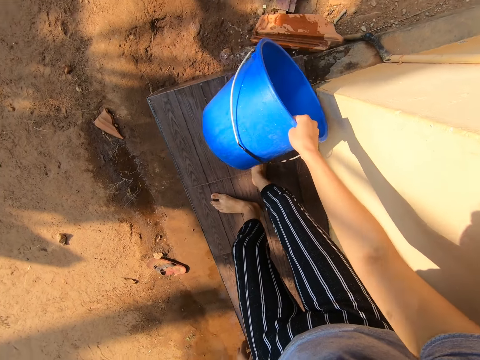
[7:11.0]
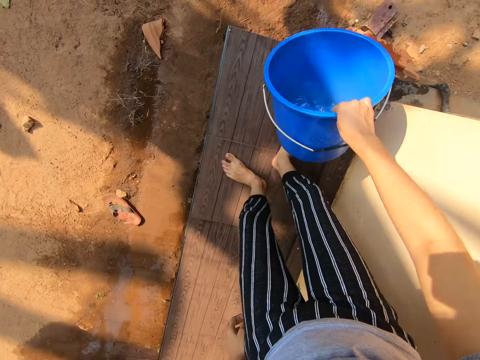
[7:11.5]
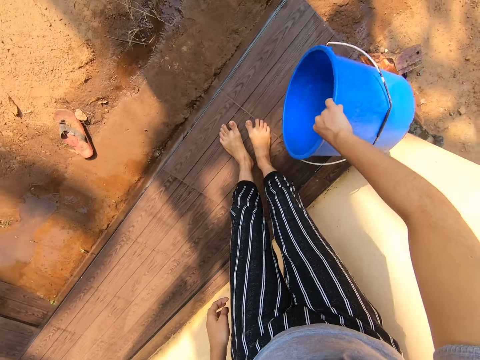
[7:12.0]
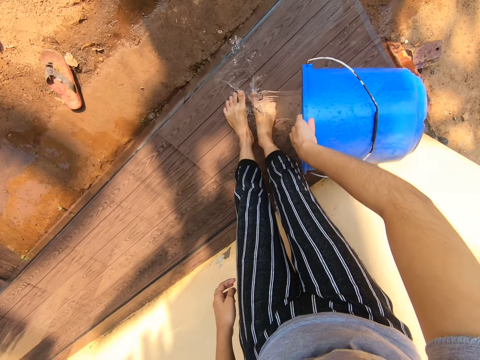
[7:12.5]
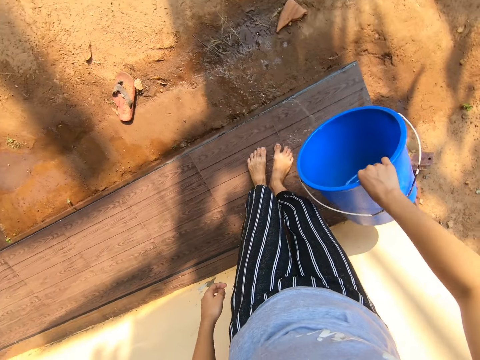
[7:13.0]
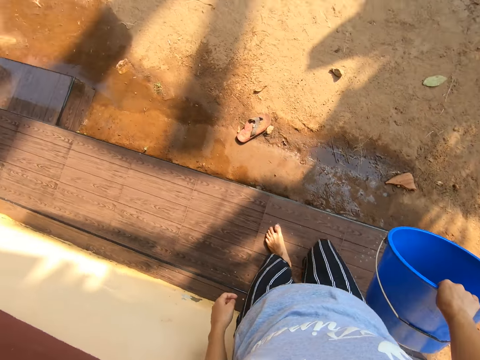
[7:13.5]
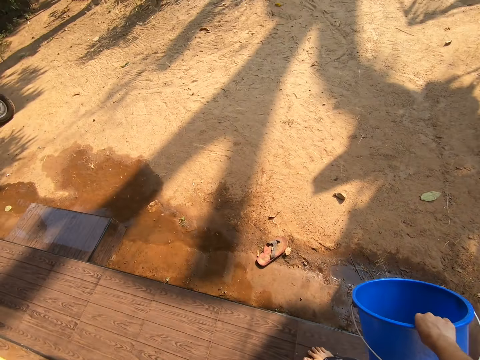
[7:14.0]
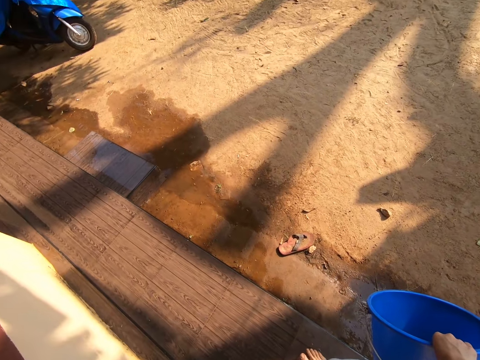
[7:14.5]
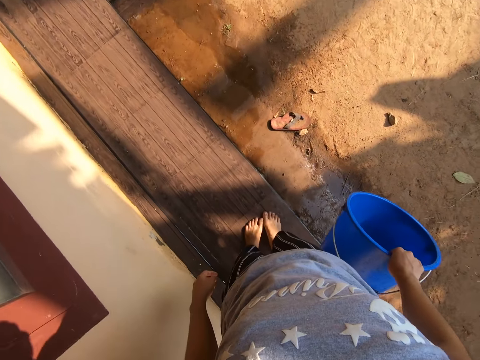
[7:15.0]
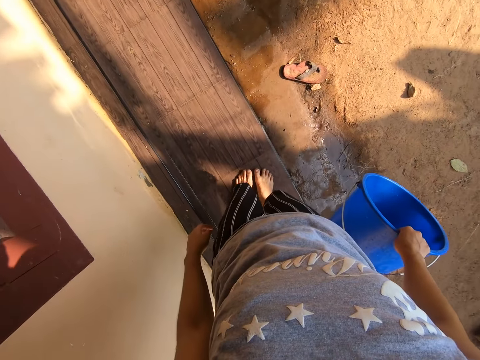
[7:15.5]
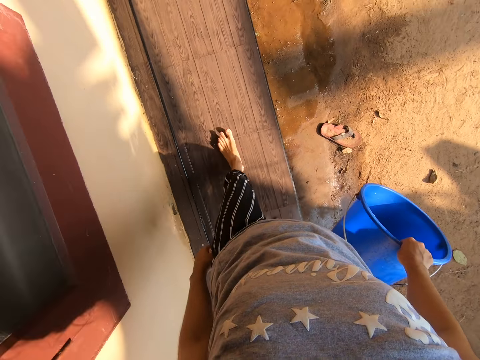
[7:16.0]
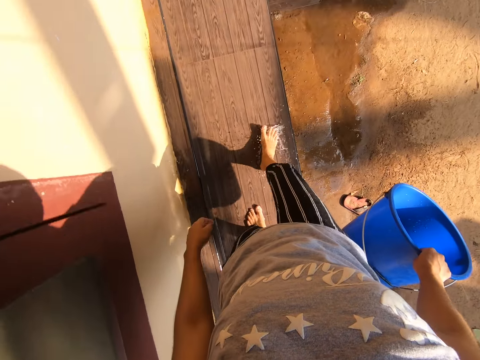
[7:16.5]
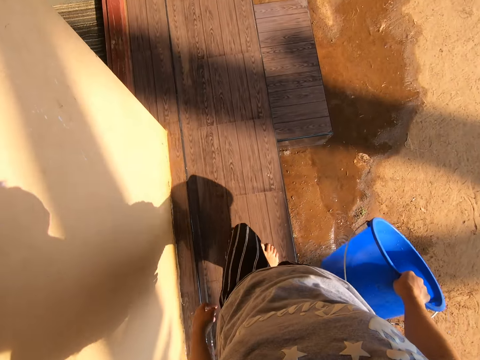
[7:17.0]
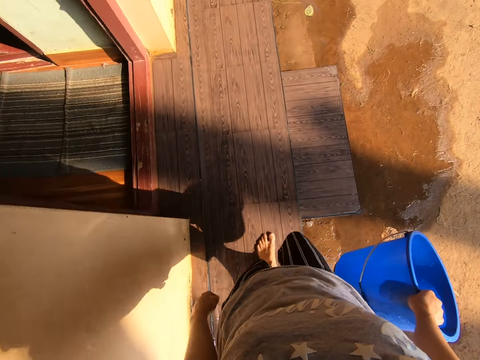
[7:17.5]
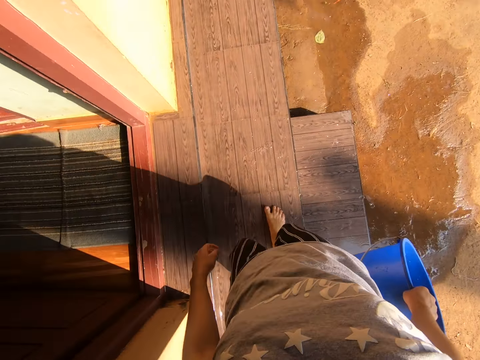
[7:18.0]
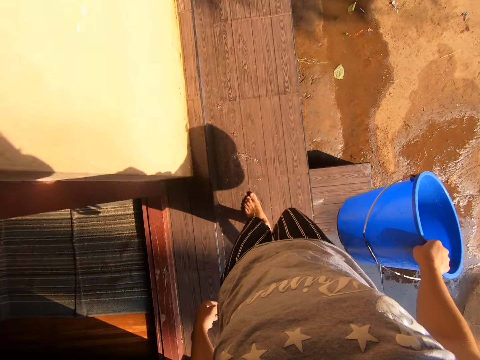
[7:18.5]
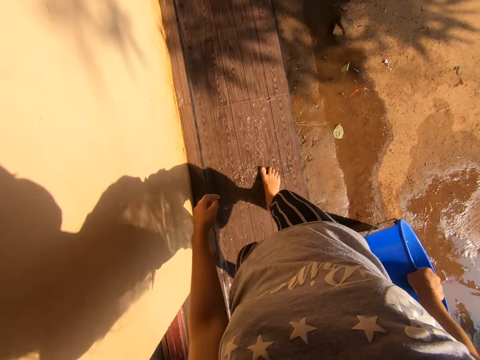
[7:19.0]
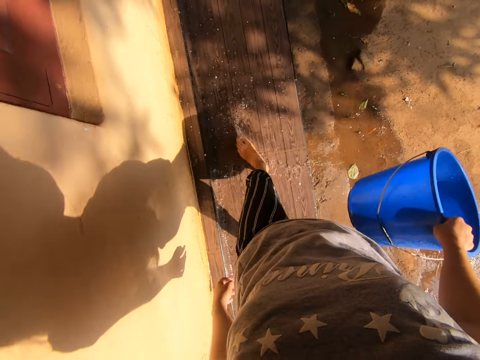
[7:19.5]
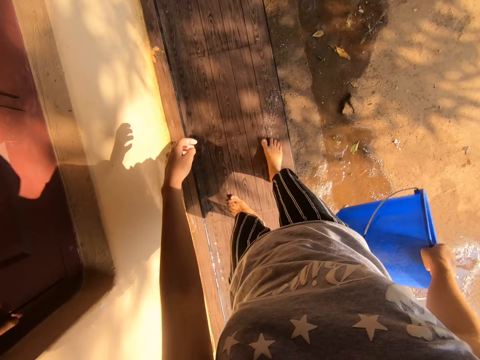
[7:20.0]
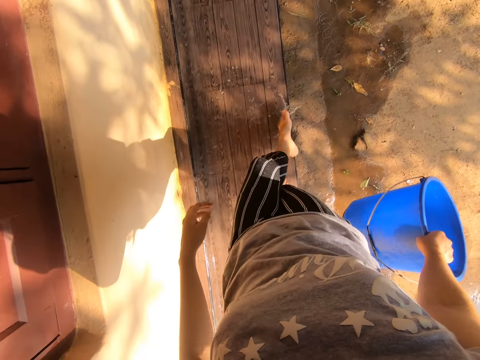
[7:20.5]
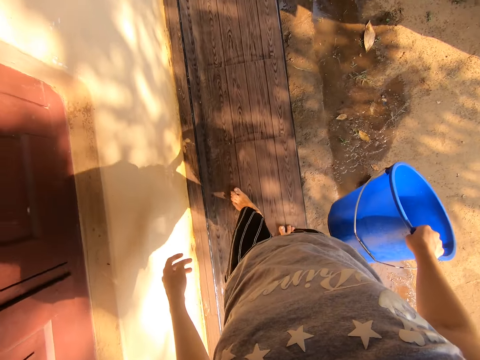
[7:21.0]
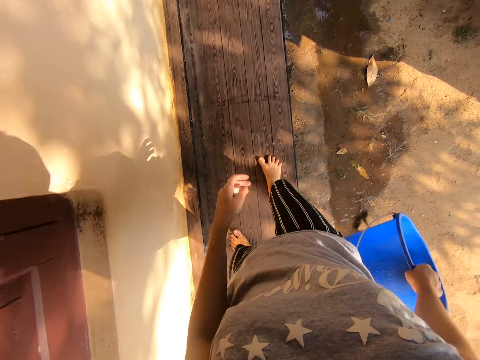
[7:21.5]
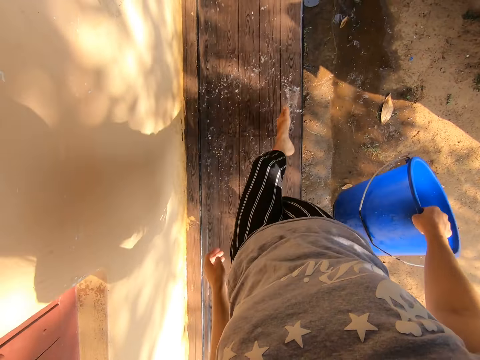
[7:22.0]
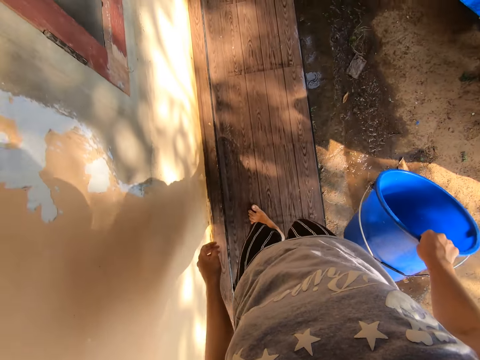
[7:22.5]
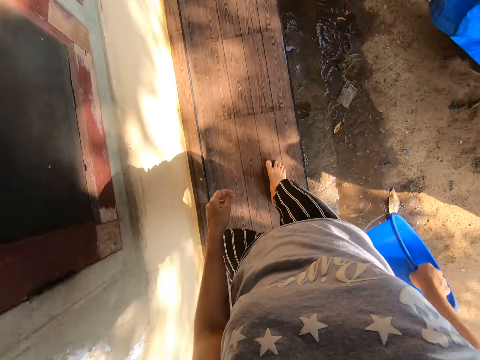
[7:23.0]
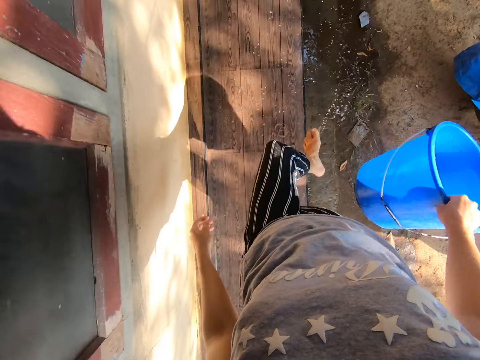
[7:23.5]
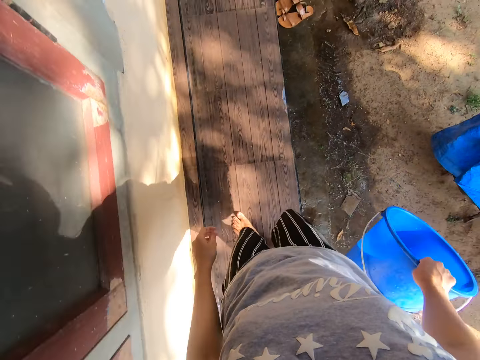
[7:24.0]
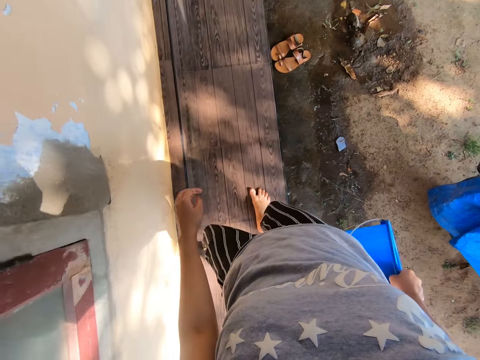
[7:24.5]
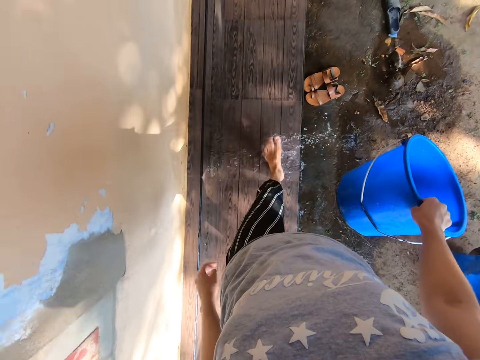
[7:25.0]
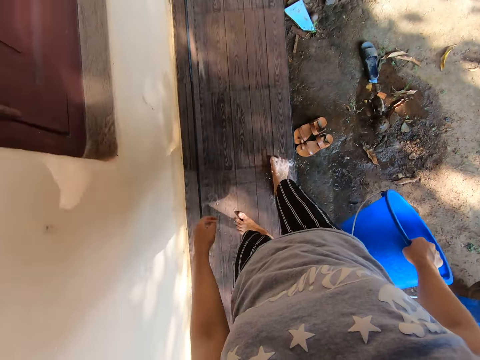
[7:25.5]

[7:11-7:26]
The camera wearer pours water on her feet. She looks around. She splashes the water with her foot. She walks around. She carries the empty bucket. She splashes the water with her foot. She removes the water from the pavement with the leg.

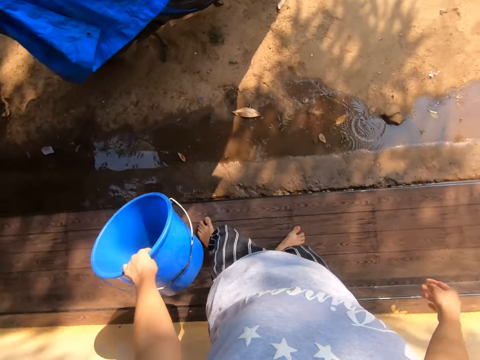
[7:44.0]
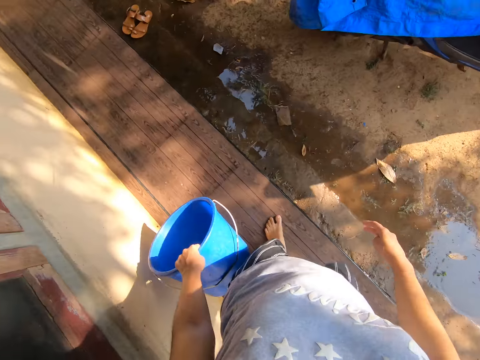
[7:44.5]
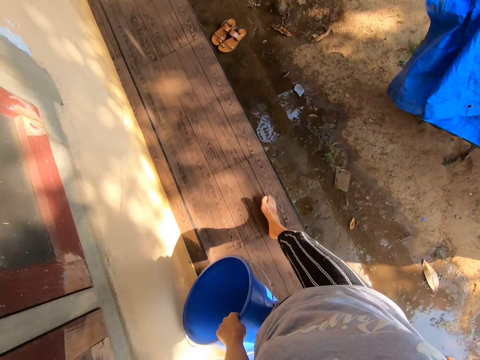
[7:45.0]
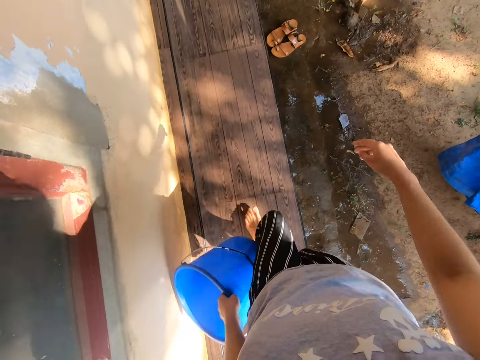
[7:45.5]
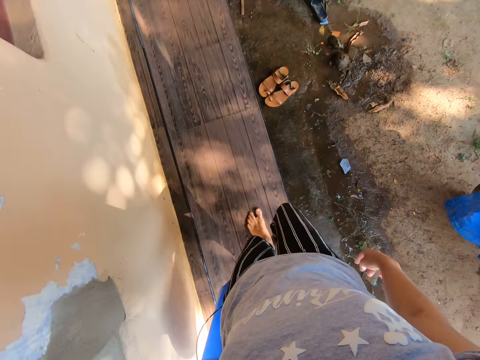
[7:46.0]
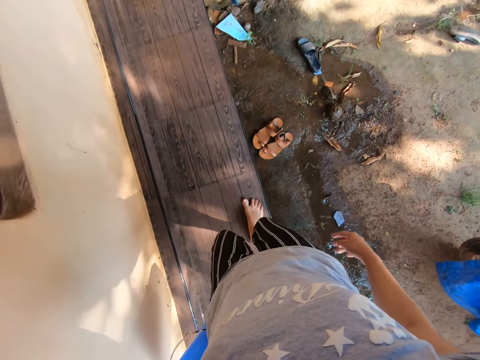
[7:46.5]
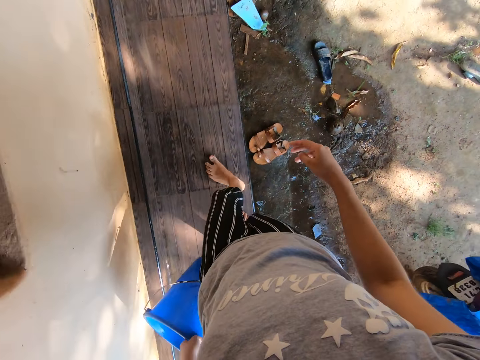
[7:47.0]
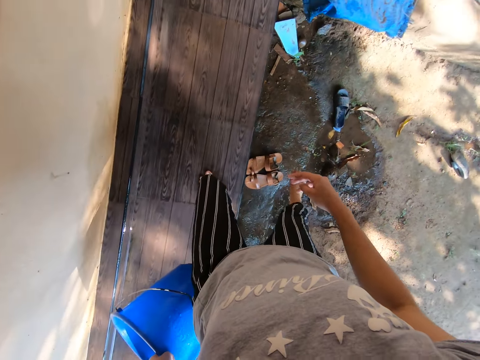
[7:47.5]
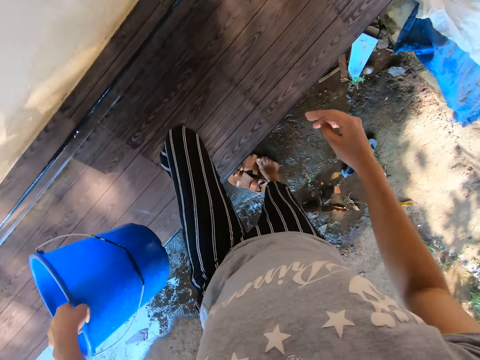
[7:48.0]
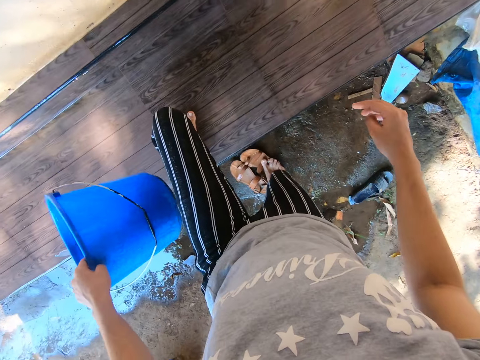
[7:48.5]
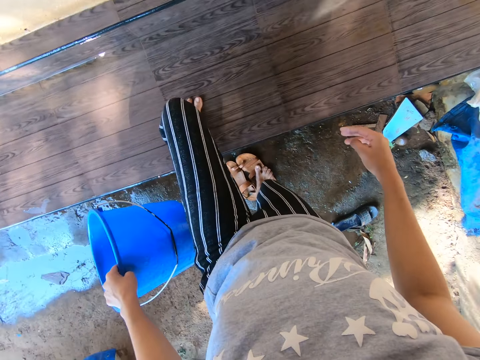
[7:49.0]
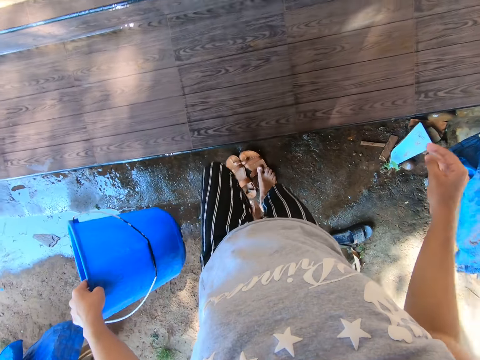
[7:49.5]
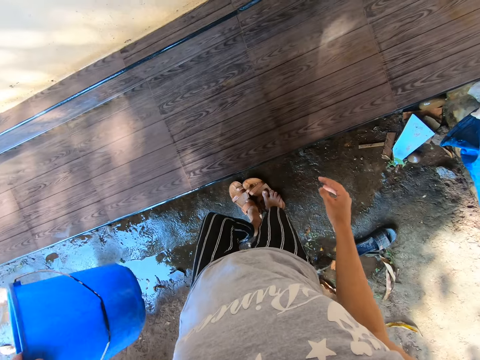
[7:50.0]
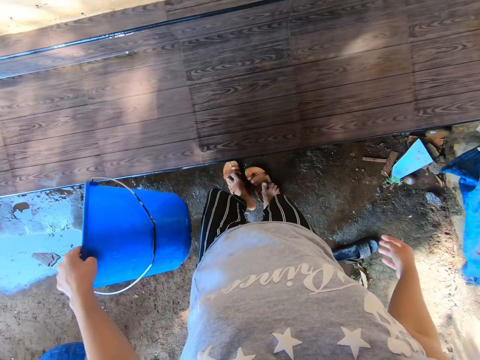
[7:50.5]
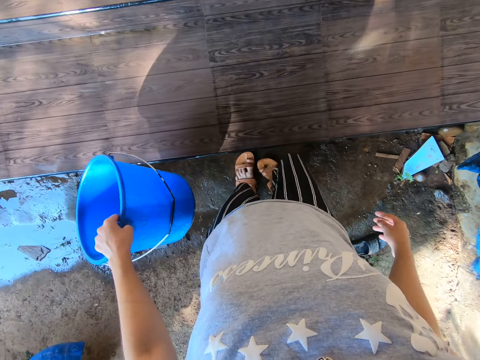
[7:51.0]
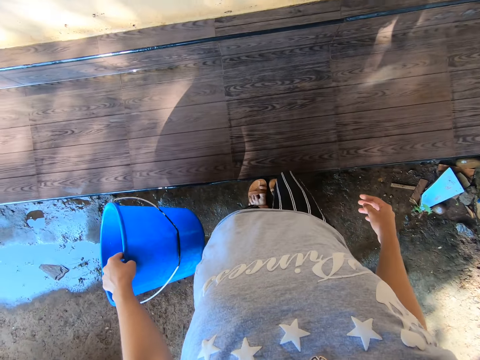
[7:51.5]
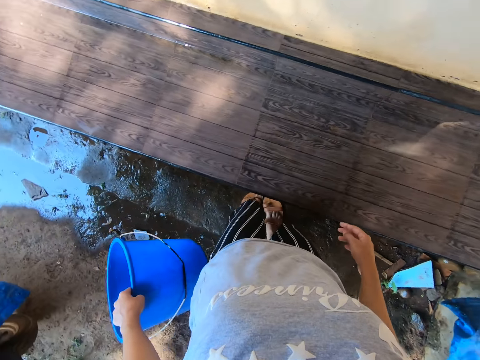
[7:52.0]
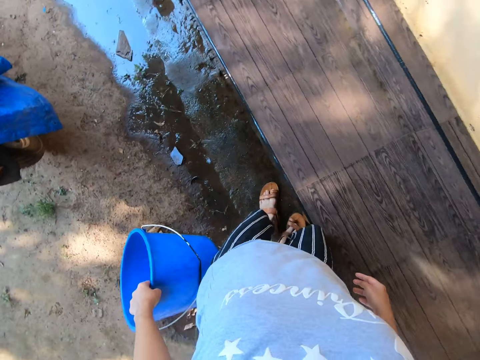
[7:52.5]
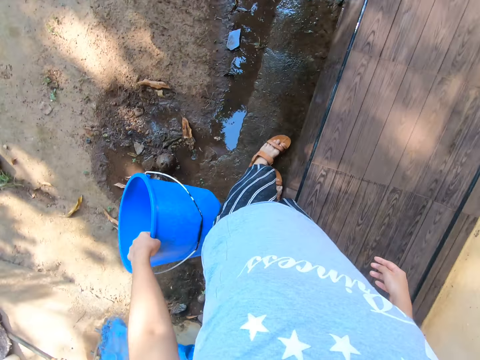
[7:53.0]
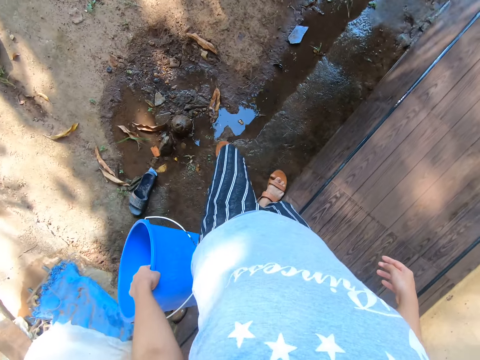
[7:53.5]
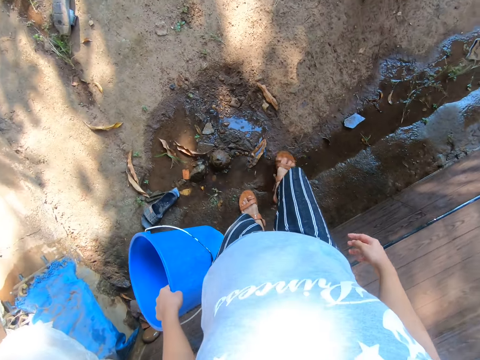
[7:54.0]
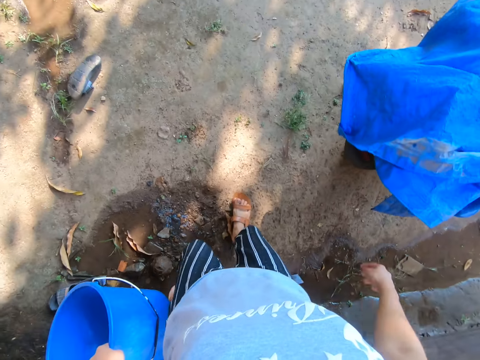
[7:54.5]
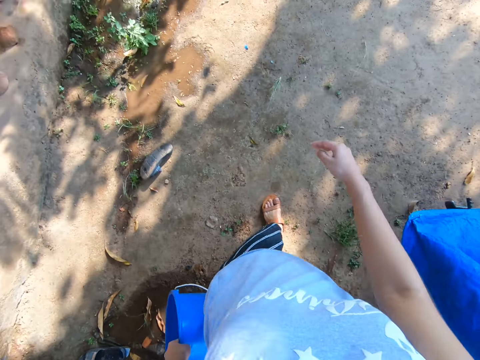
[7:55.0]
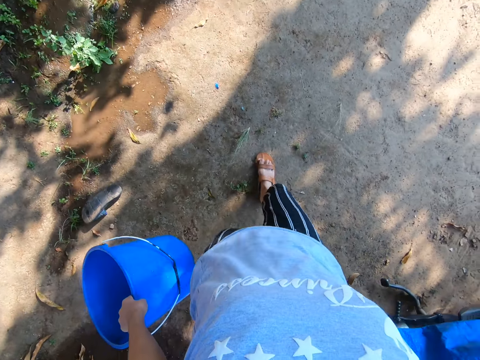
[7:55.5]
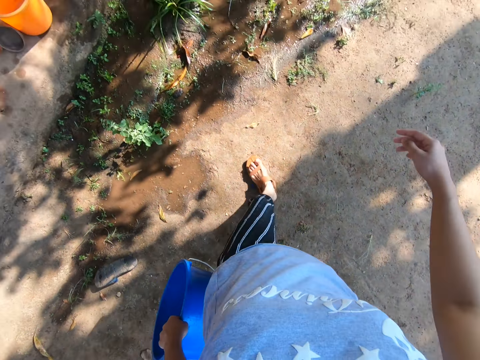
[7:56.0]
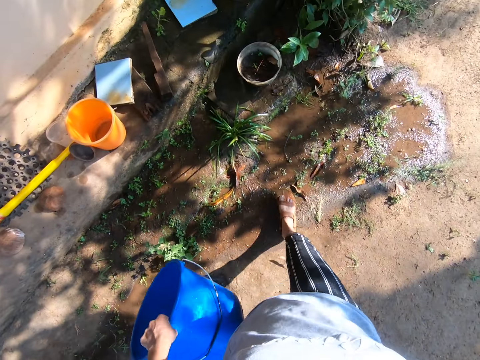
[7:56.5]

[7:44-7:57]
The camera wearer walks around and rubs the bucket on the wall. They step on the shoe. They wear the shoes. They carry the empty bucket and walk outside.
